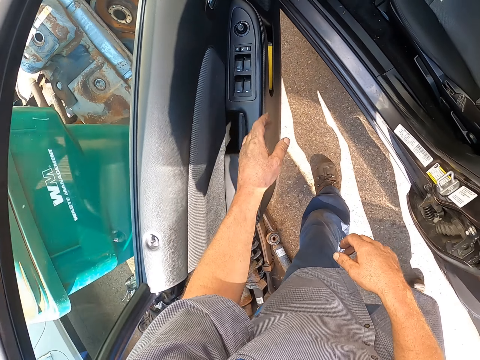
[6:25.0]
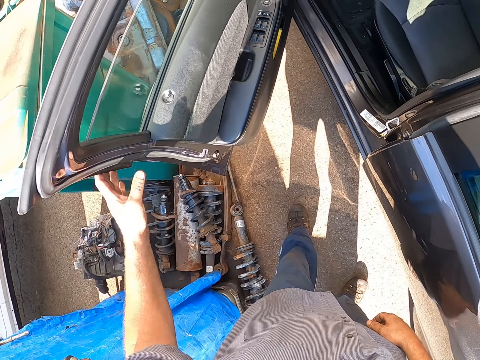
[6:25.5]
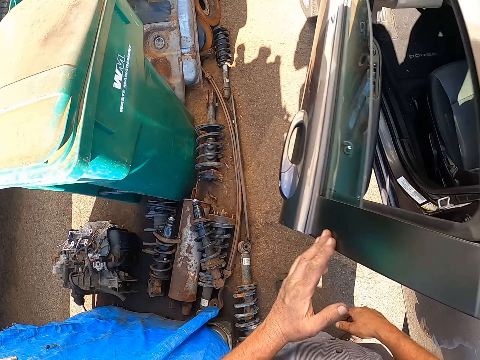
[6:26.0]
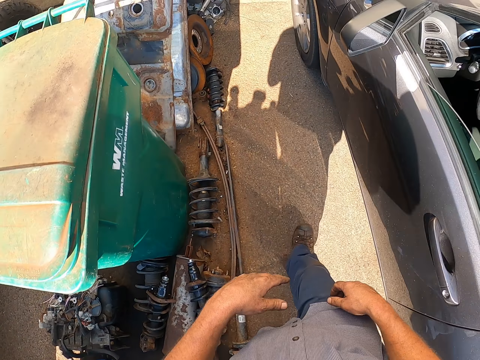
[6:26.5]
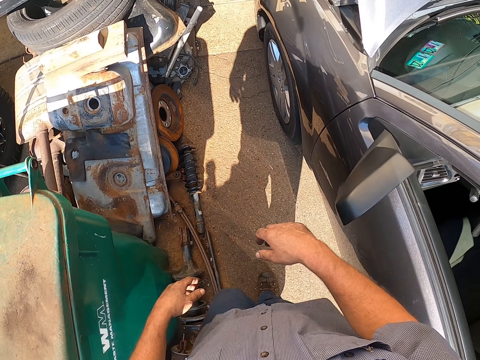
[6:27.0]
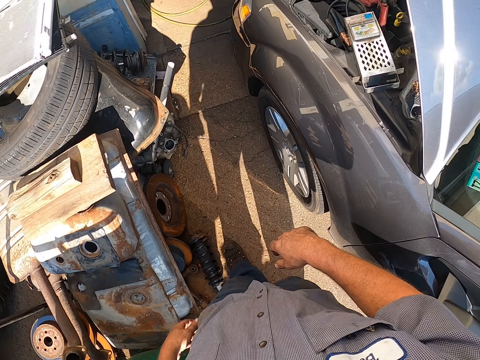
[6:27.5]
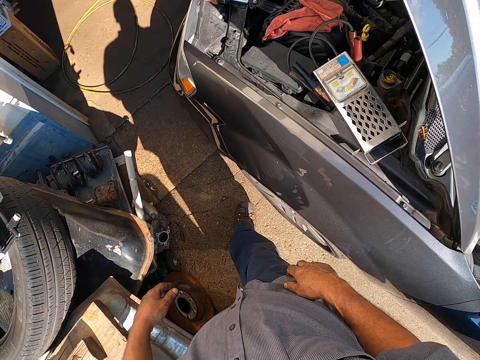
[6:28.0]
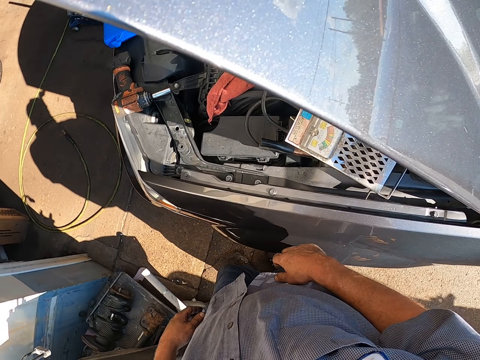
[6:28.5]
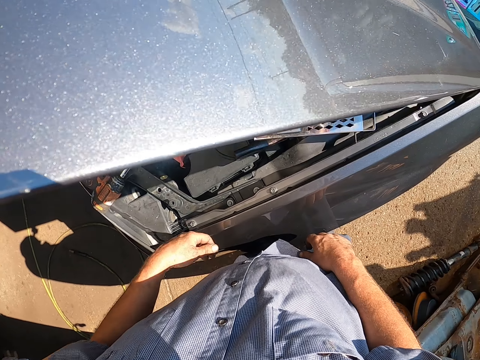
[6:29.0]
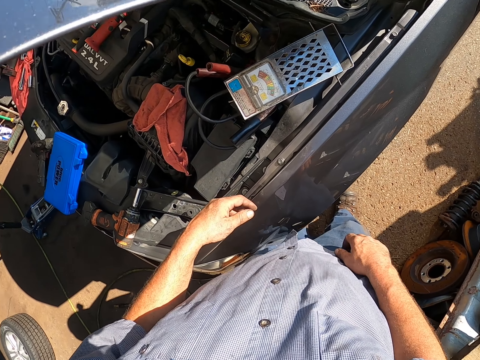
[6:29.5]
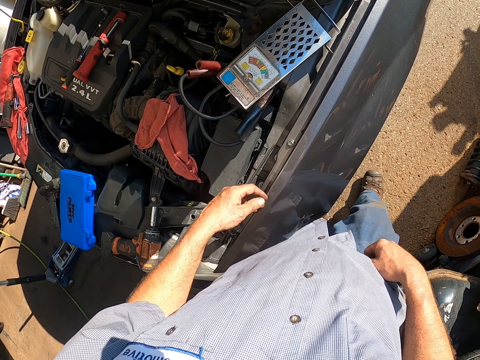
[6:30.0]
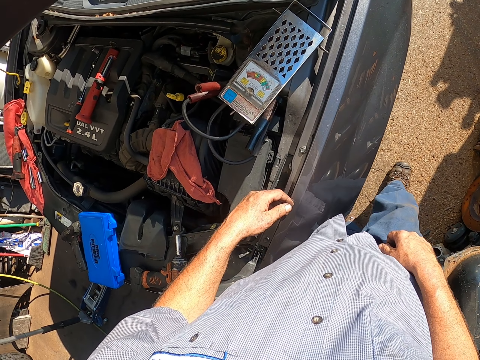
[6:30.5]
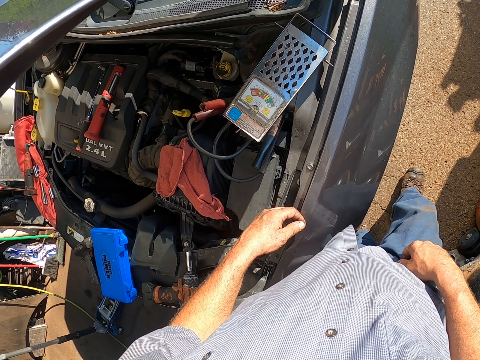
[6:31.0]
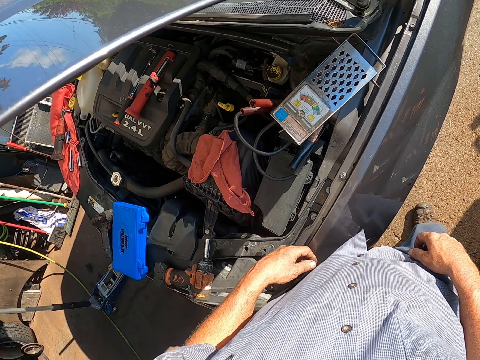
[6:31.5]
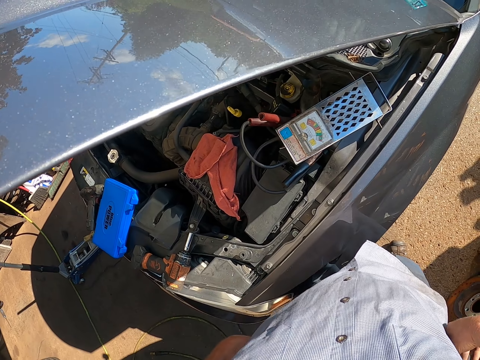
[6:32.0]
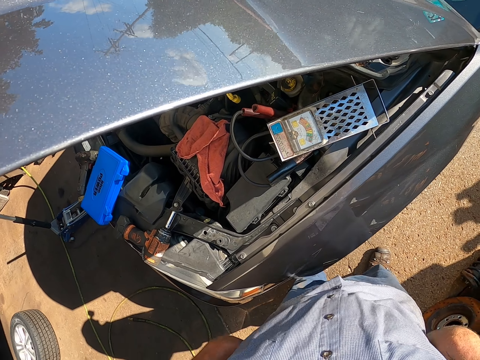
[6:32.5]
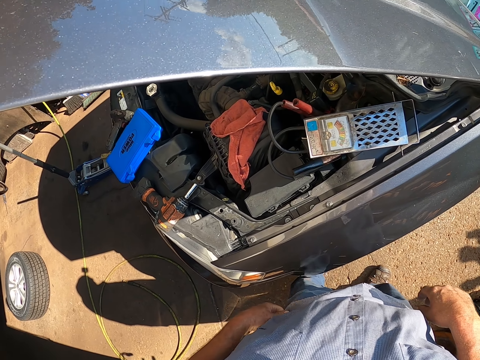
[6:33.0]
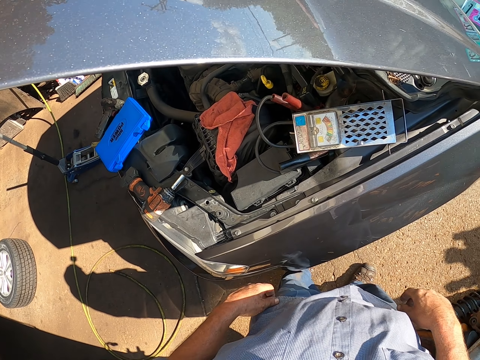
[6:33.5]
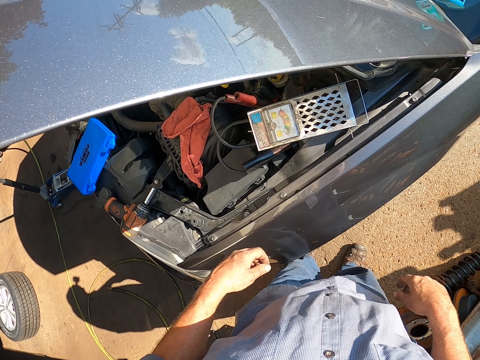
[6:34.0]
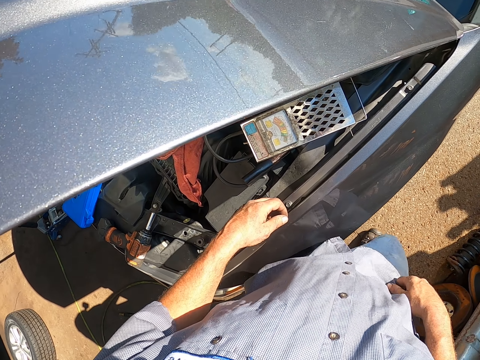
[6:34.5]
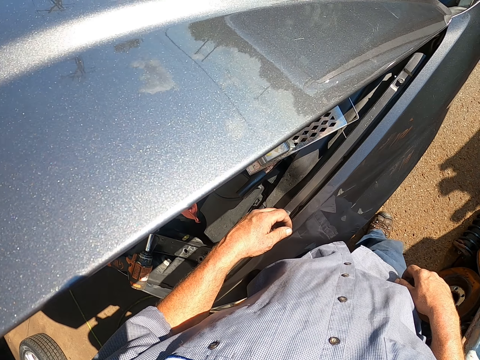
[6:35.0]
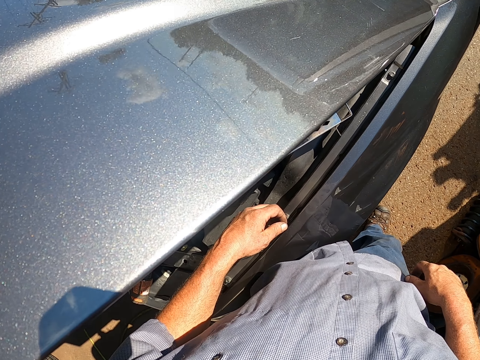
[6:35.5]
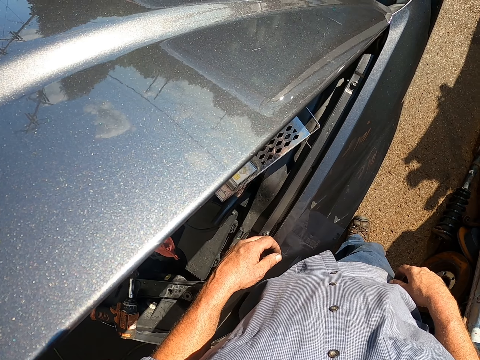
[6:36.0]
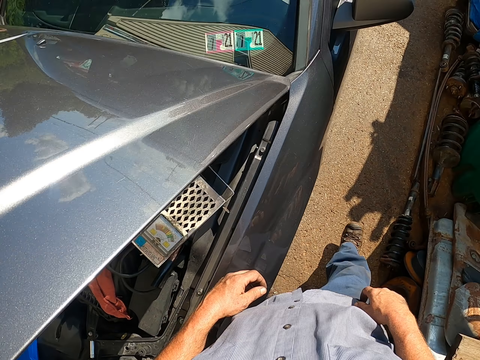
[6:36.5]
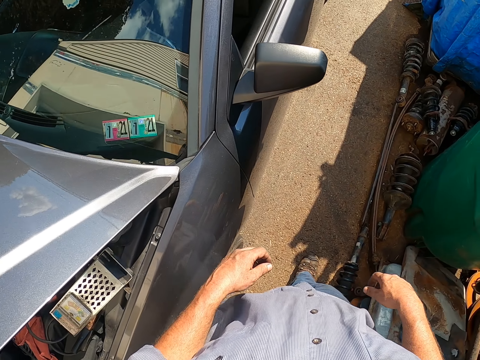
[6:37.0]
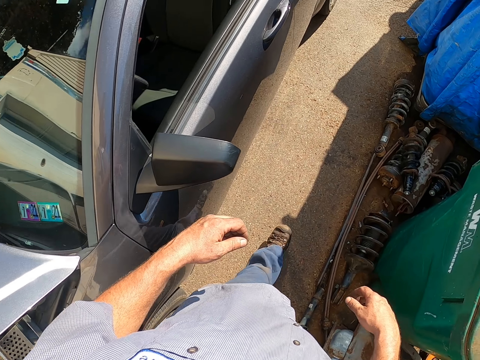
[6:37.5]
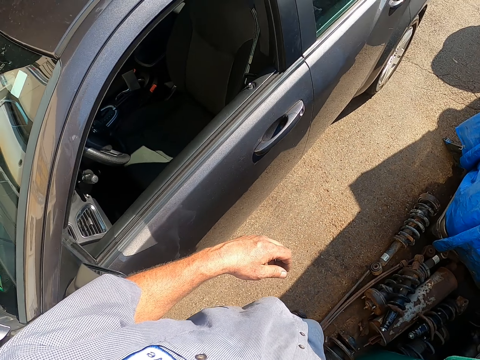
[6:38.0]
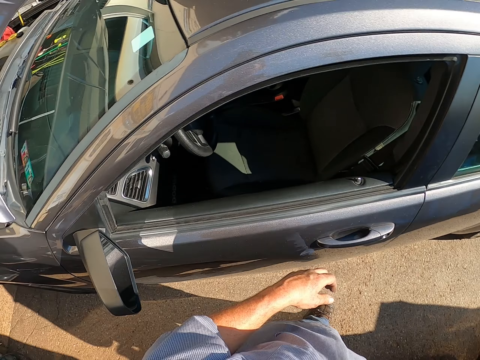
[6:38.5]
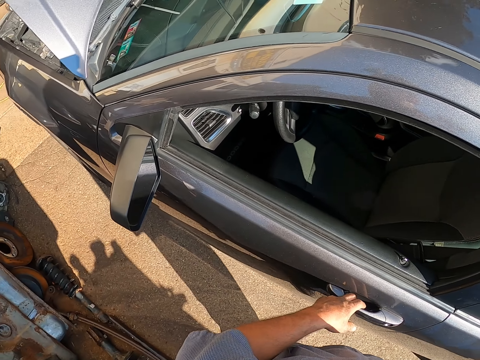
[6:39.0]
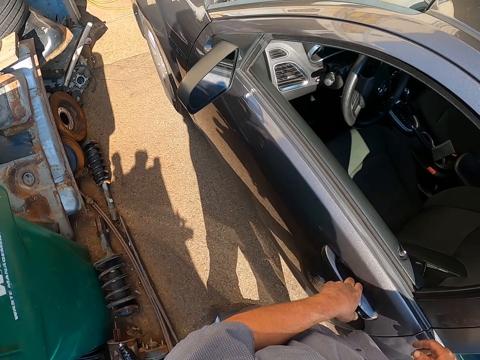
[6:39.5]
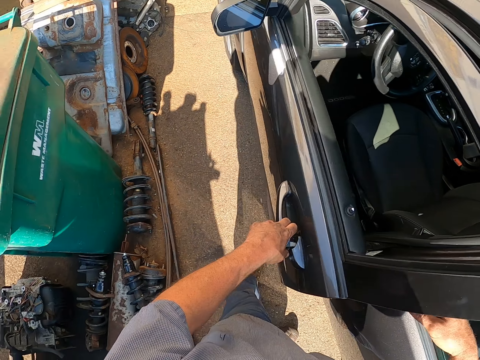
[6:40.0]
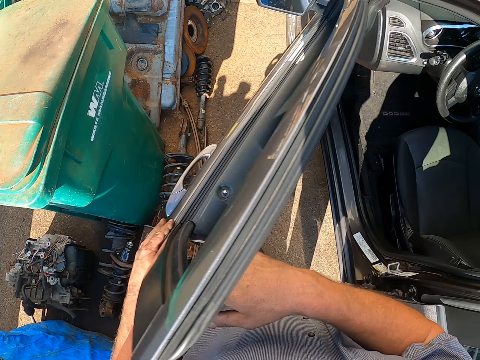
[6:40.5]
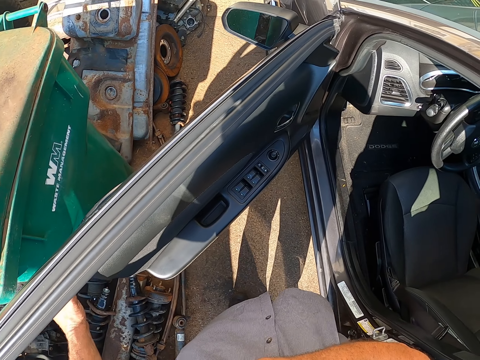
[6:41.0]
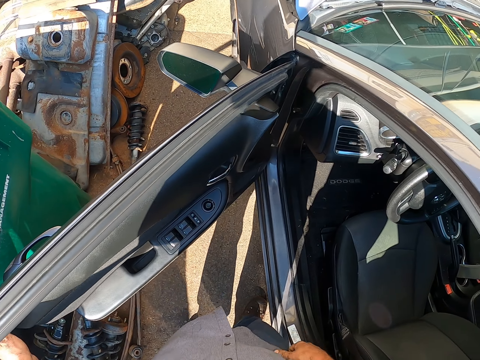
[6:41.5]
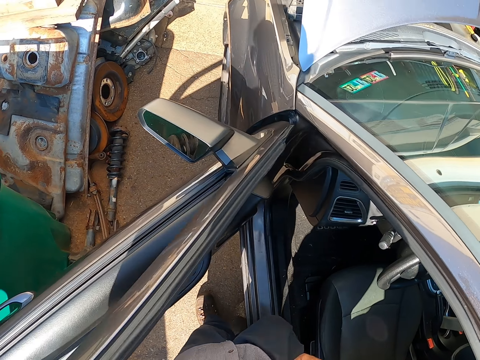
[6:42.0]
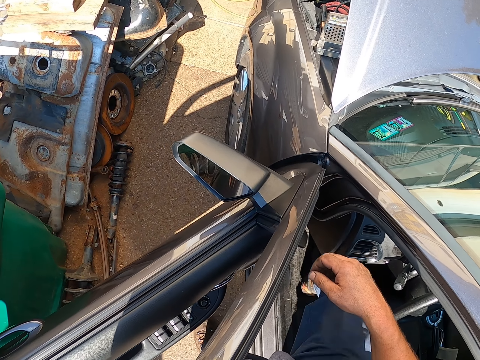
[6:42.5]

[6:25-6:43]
The camera wearer closes the car door. They walk around the garage. They stand in the garage. They stare at the car. They walk in the garage. They open the car door.

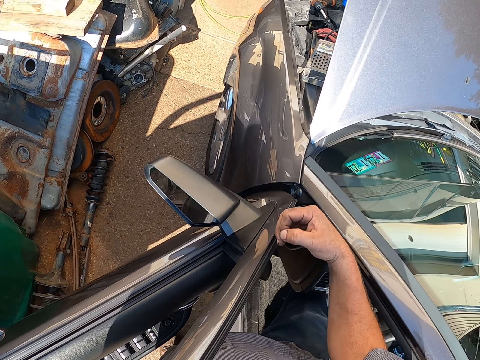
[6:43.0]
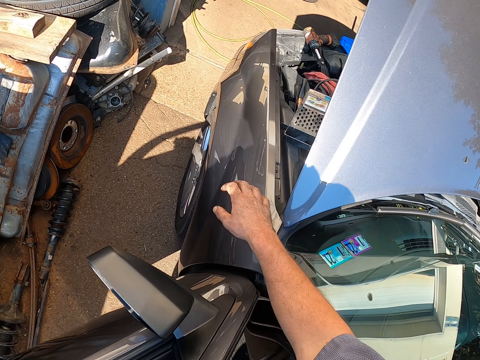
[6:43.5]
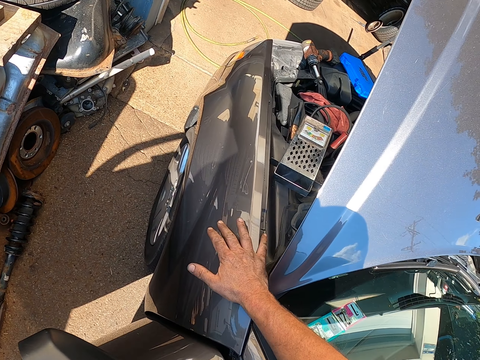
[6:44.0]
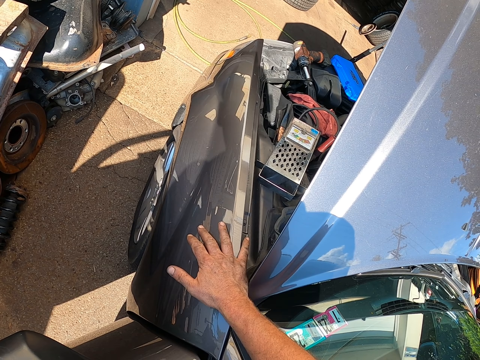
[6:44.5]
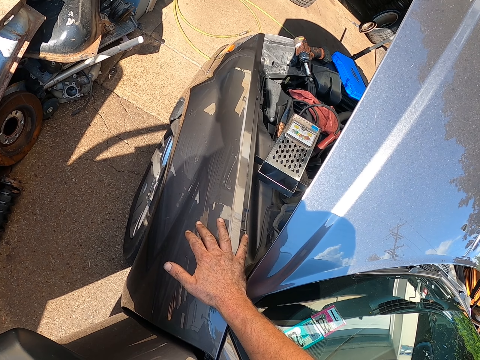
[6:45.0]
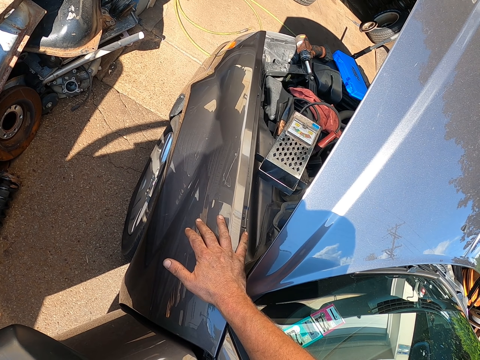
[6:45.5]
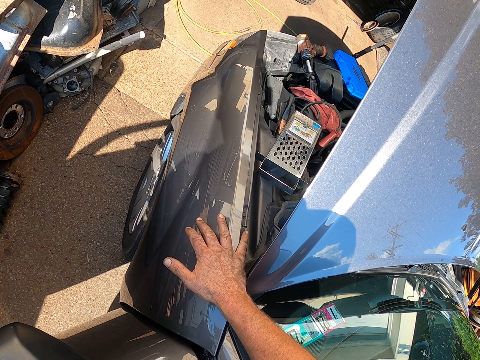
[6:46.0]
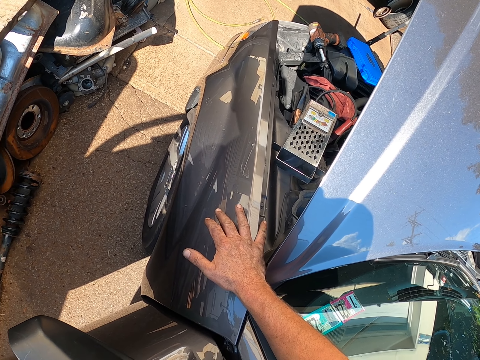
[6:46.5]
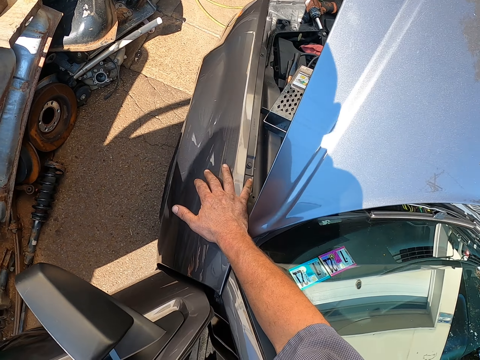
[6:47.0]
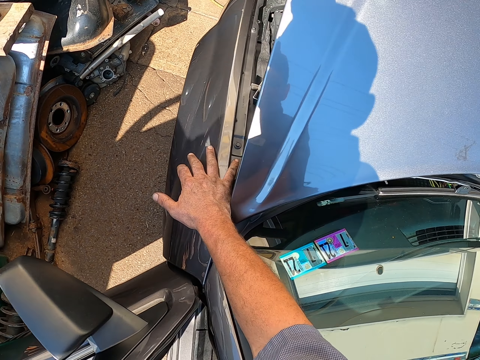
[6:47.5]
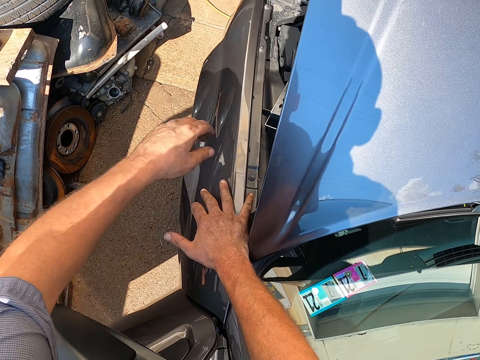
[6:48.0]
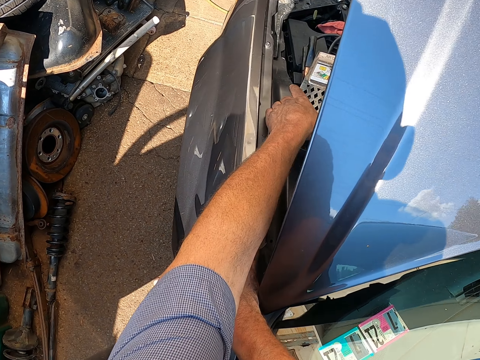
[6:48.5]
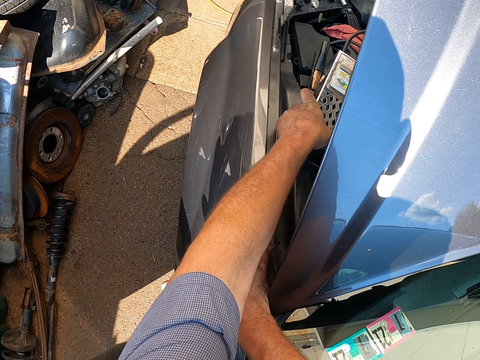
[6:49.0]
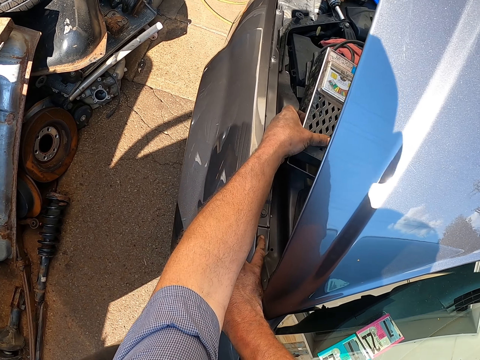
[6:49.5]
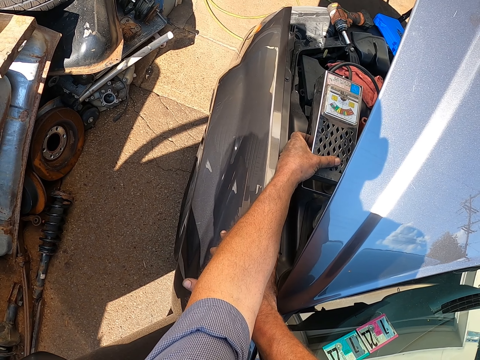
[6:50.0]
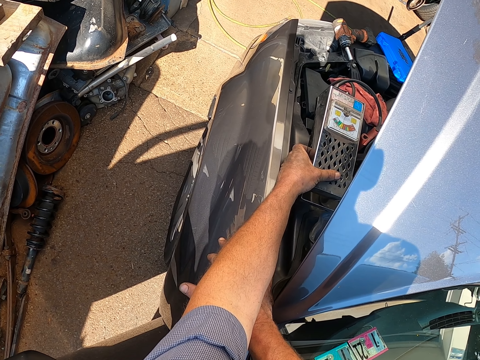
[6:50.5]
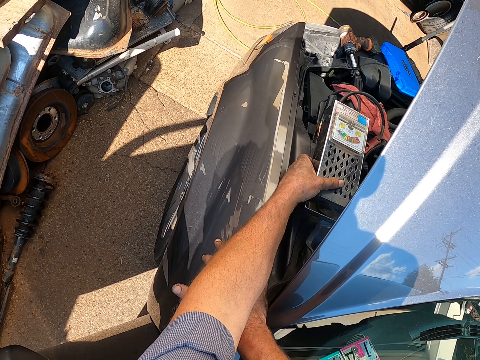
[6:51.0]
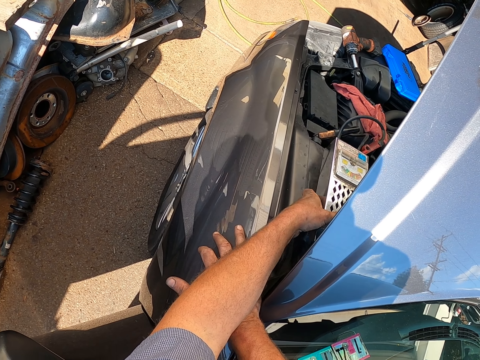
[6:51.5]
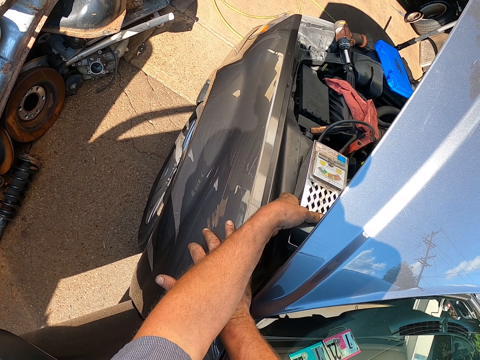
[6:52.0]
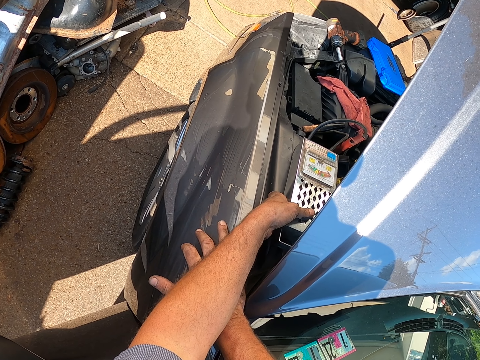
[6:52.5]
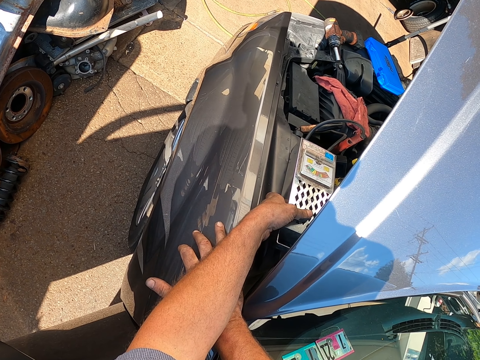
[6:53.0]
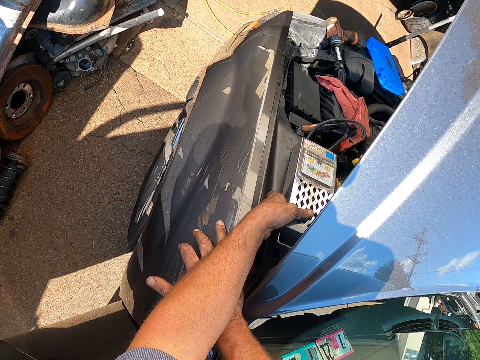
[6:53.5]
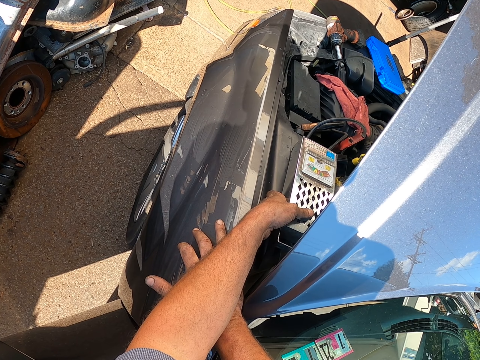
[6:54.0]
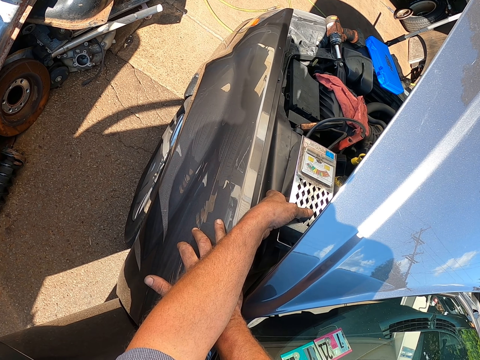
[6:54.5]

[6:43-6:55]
The camera wearer stares at something. They pick up something. They check the grater.
